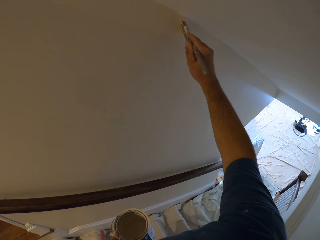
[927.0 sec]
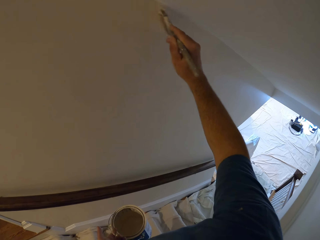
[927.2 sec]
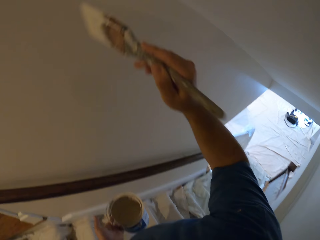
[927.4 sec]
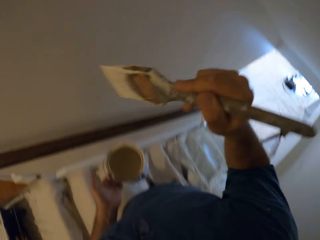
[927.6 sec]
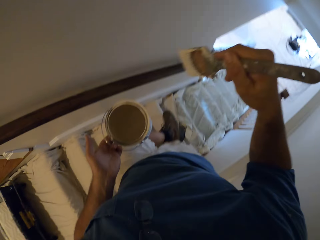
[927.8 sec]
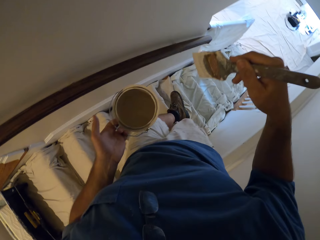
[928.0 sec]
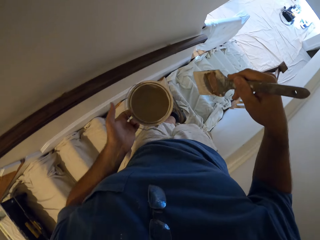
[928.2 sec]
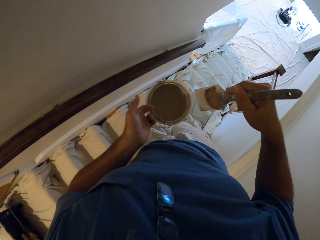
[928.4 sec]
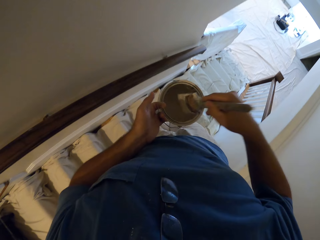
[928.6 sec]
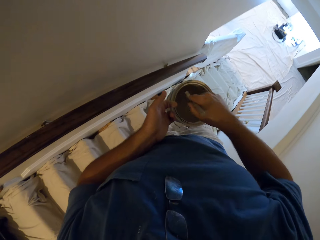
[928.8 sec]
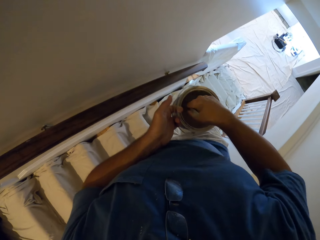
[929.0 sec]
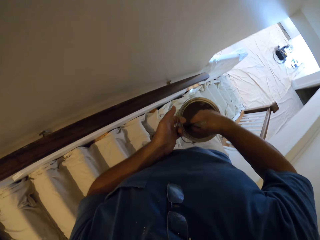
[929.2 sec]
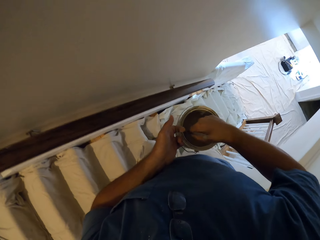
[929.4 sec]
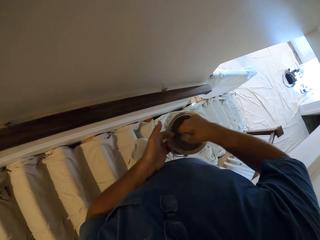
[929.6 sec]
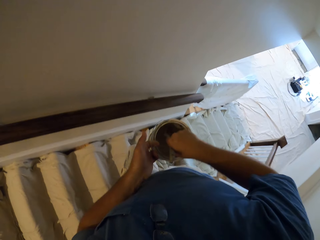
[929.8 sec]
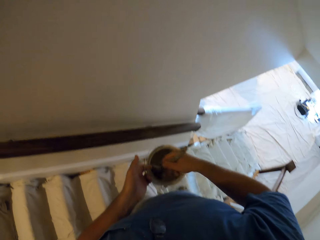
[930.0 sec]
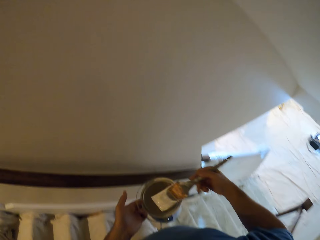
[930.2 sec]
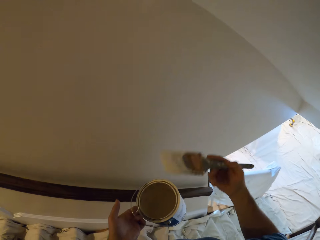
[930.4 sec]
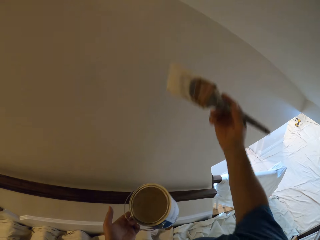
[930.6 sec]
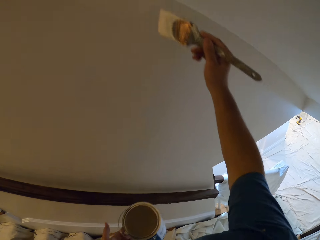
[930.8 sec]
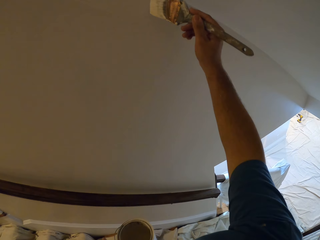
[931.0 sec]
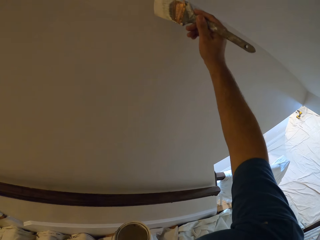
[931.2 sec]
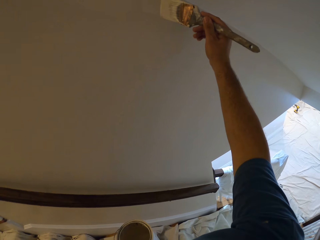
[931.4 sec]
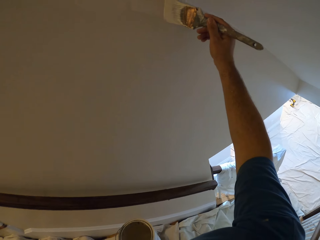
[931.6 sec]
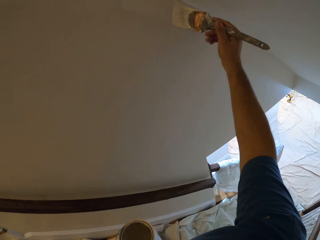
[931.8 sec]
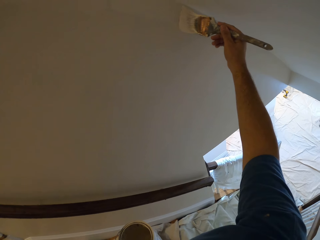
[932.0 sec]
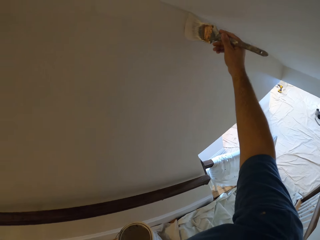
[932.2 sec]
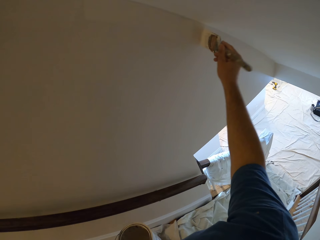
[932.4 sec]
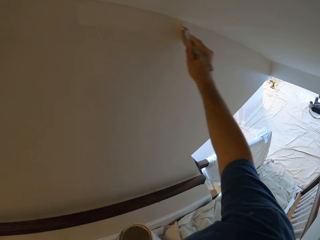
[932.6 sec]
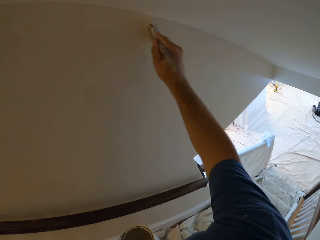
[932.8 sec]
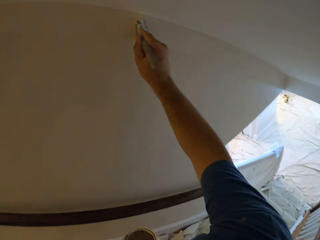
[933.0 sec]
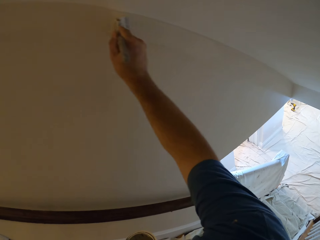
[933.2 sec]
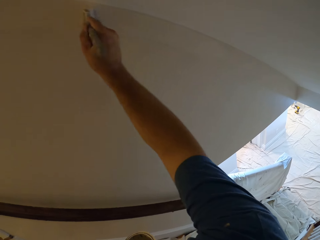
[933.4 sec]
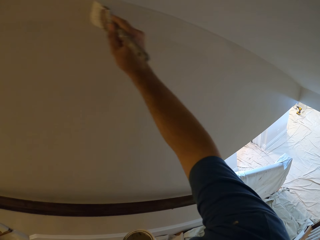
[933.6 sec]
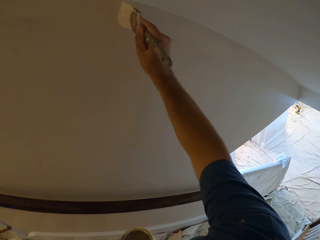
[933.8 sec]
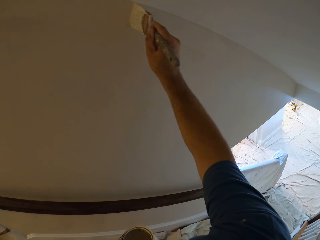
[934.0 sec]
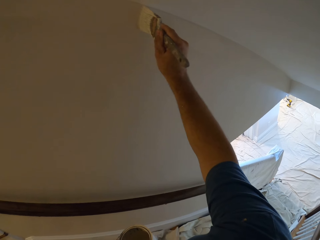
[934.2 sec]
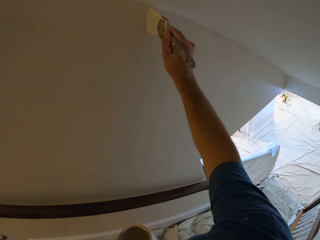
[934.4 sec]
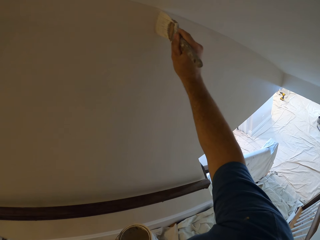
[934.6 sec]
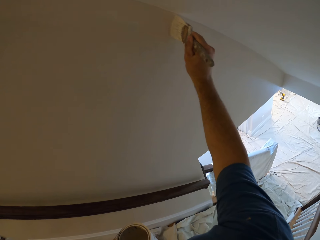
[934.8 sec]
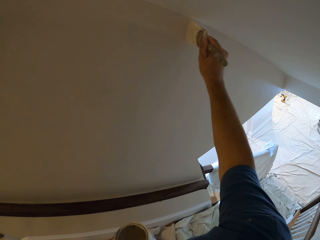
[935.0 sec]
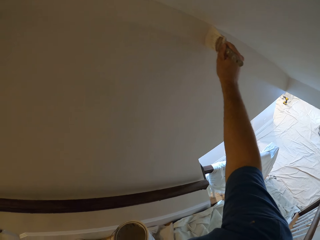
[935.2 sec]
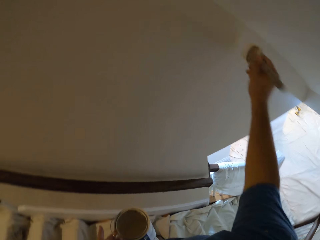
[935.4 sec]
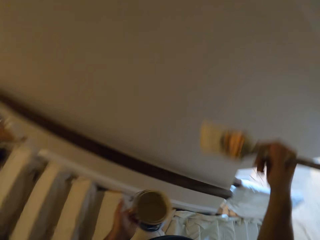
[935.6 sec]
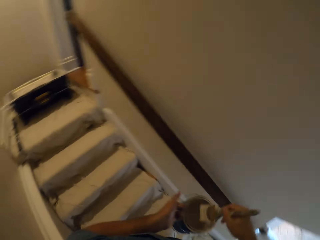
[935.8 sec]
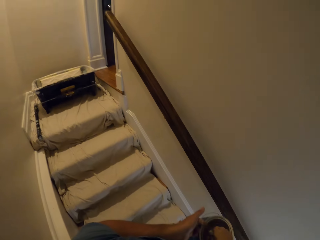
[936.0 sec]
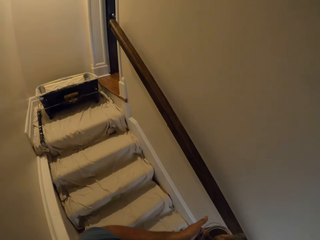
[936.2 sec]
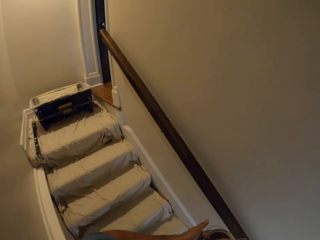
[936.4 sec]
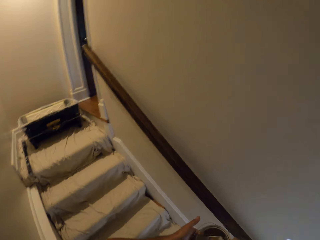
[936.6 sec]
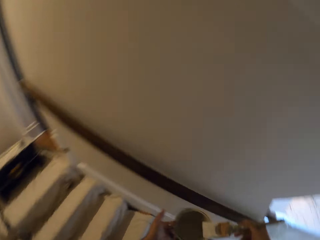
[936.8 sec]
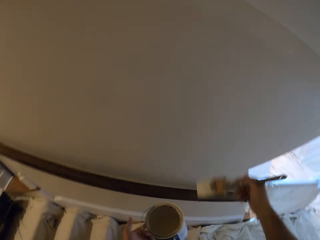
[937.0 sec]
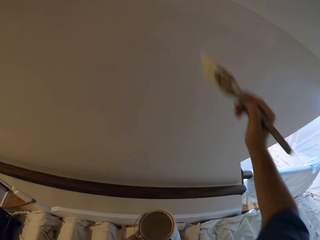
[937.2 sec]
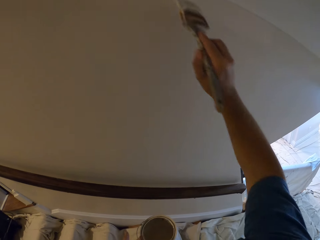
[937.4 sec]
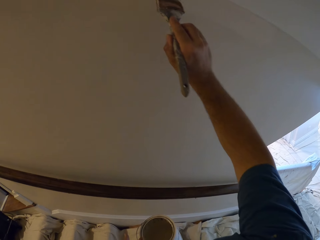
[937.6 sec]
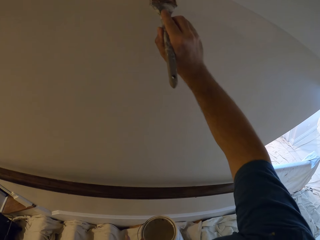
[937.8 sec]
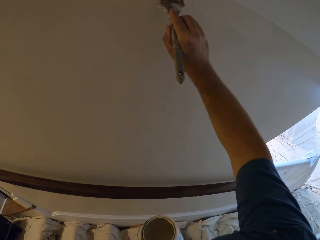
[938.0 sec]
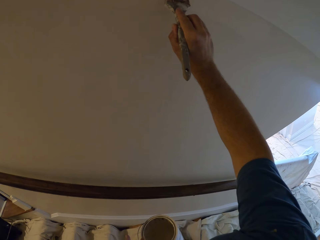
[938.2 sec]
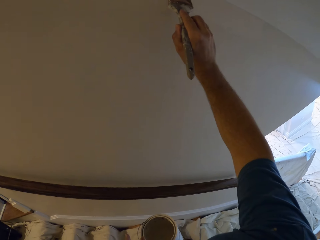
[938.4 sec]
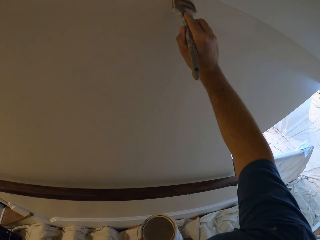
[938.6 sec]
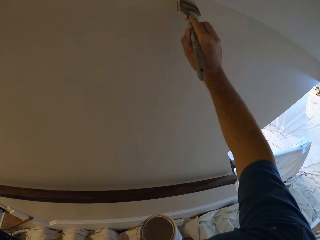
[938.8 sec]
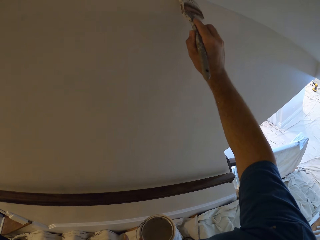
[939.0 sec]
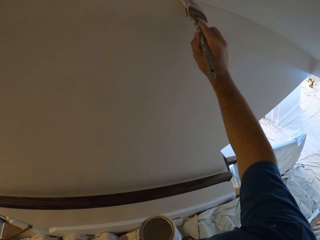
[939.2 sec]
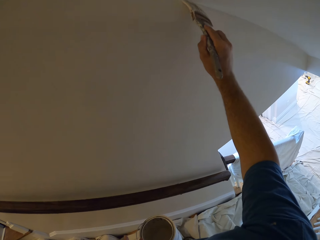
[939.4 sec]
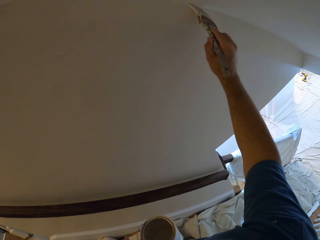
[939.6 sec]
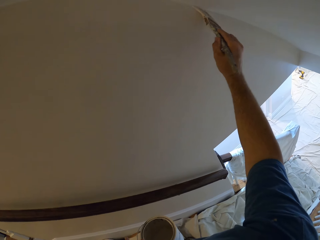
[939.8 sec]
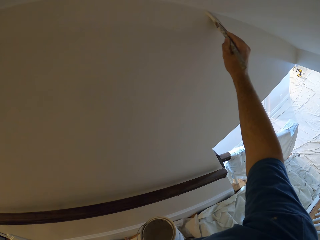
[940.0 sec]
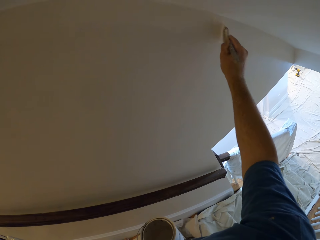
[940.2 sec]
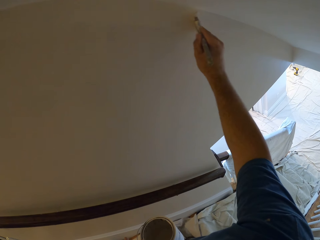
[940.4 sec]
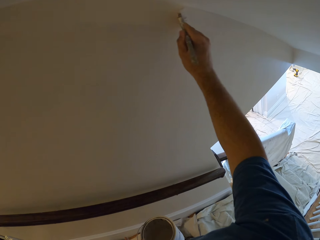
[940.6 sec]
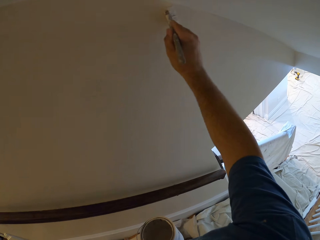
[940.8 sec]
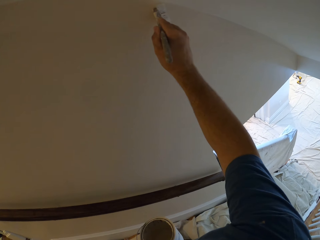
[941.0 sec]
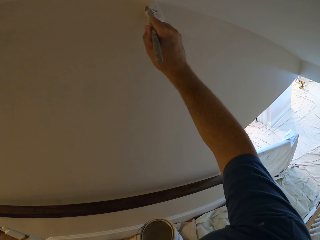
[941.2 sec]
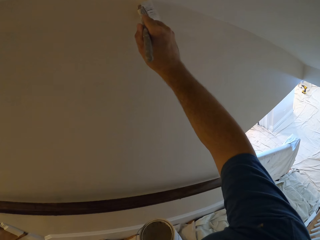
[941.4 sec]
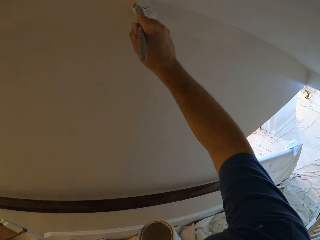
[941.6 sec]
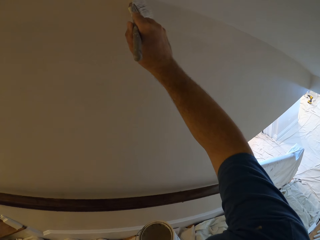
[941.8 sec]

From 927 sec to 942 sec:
The camera wearer climbs down the stairs. They hold the paint brush. They dip the paint brush in the bucket of paint. They continue to paint the wall. They dip the paint brush in the bucket of paint. They continue to paint the wall.

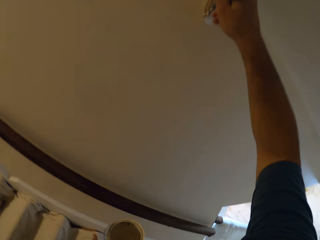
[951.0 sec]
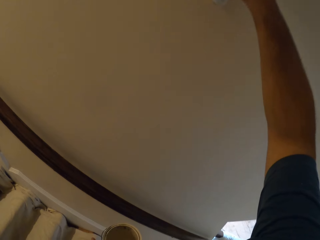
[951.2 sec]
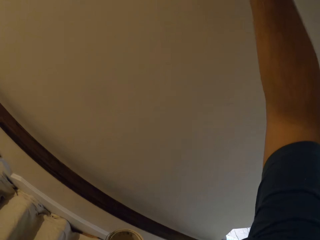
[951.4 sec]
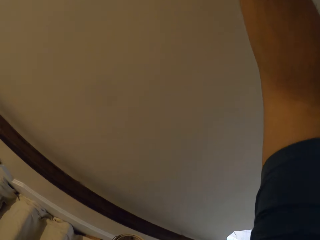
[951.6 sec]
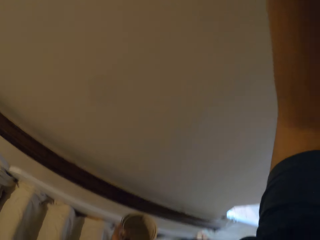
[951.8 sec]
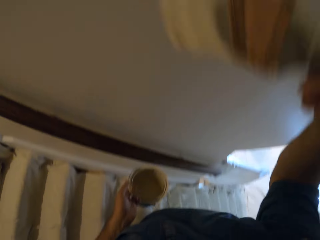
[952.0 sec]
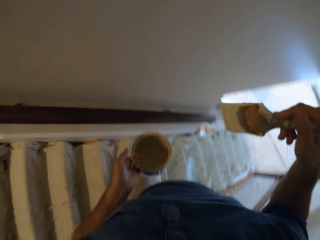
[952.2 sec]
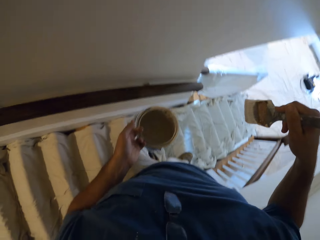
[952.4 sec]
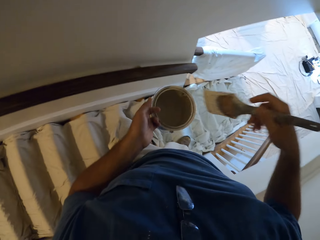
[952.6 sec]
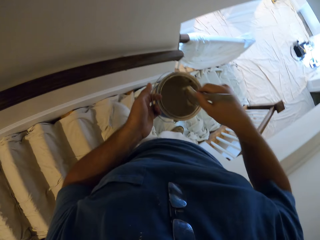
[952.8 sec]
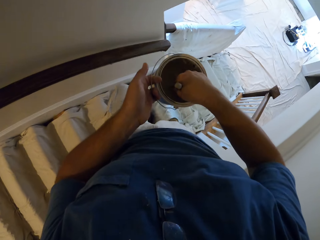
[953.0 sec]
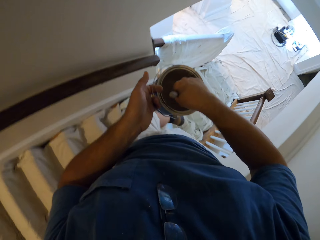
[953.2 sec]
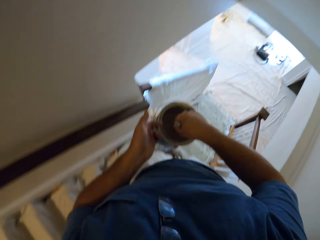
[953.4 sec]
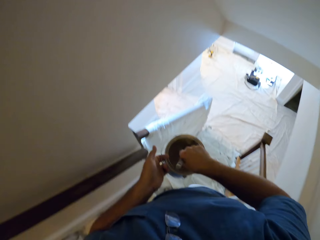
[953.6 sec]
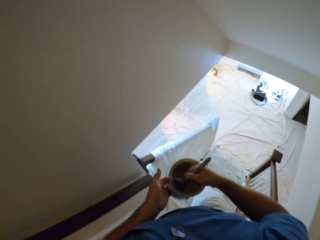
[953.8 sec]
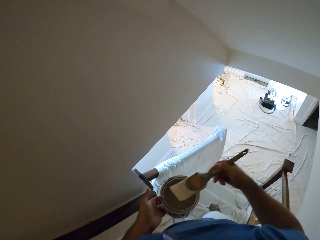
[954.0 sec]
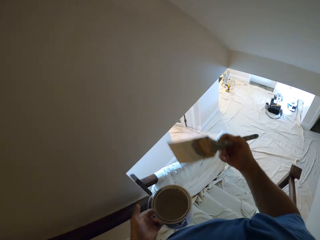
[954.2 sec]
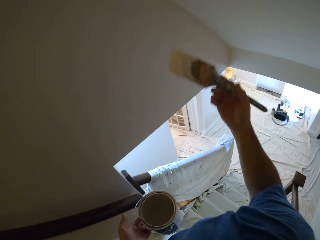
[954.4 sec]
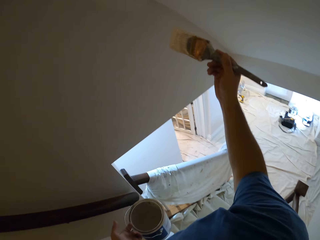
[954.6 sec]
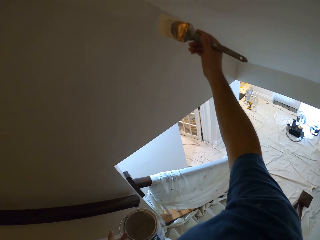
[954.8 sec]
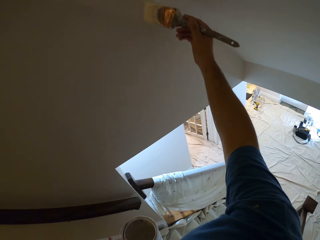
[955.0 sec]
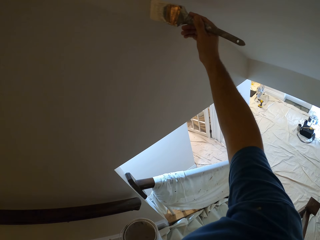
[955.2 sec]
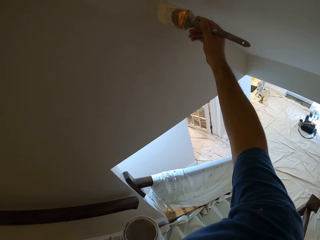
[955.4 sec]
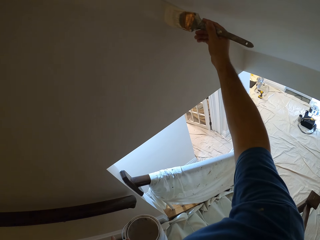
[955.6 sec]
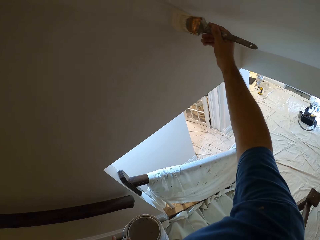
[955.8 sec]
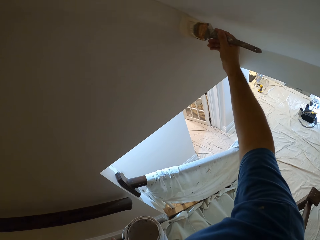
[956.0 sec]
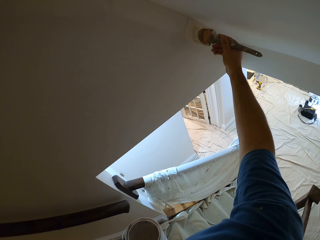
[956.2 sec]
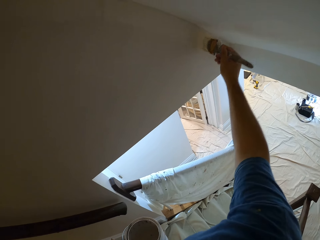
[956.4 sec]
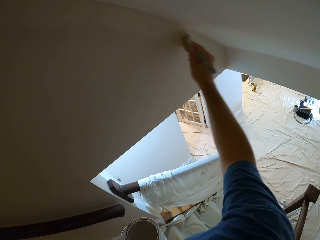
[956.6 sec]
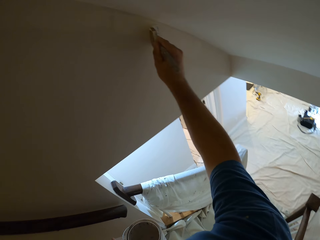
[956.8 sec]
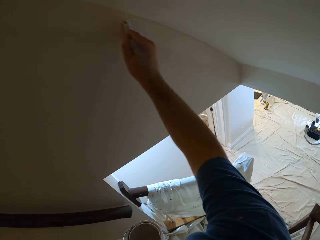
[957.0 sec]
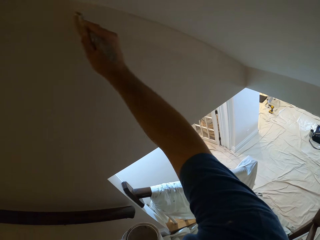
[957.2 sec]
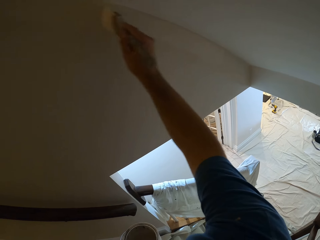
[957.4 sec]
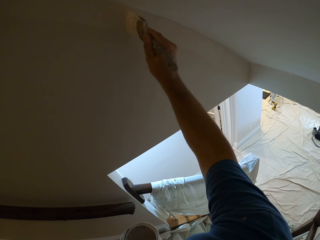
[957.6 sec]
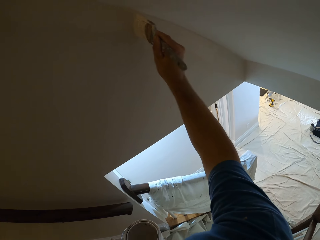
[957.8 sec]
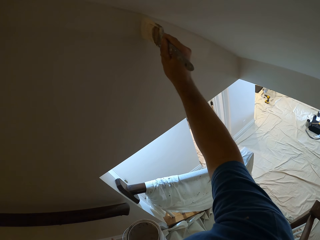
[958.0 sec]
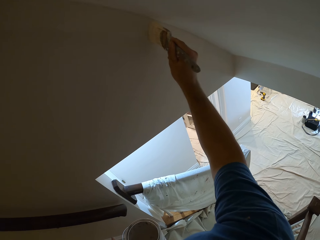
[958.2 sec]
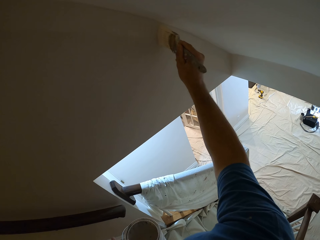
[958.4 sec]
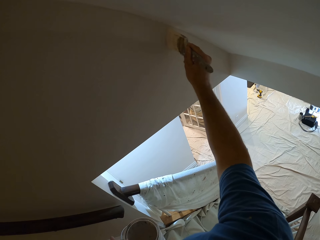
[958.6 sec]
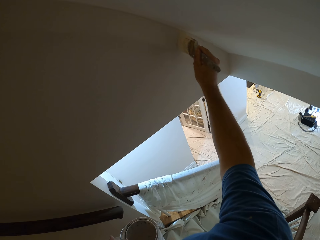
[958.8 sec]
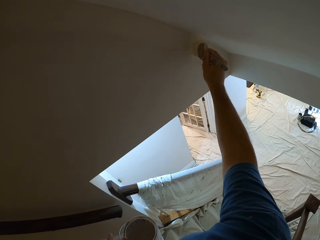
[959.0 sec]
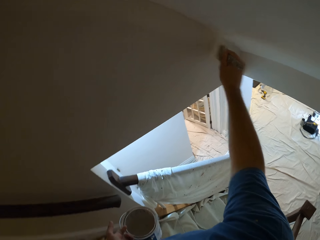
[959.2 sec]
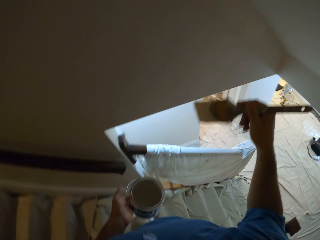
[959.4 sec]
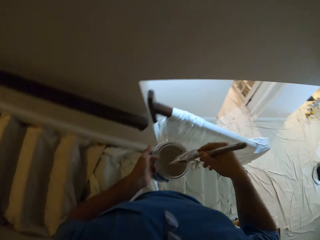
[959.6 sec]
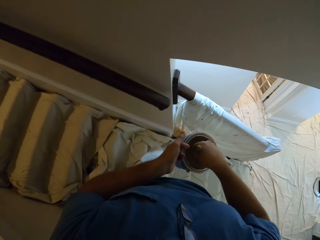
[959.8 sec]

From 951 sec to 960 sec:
The camera wearer holds the paint brush. They climb down the stairs. They dip the paint brush in the bucket of paint. They continue to paint the wall.
